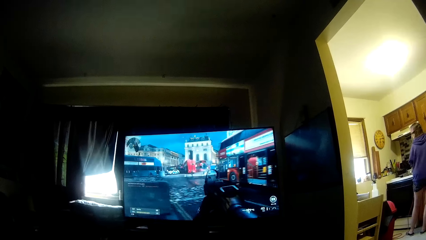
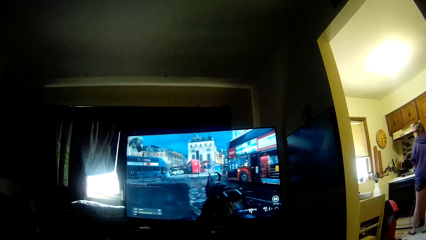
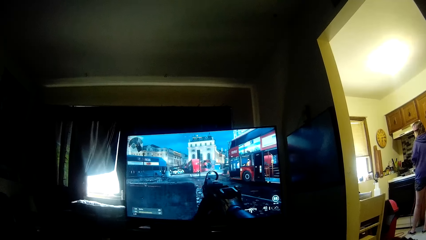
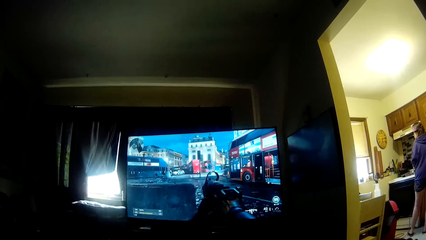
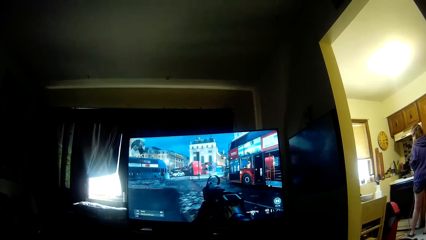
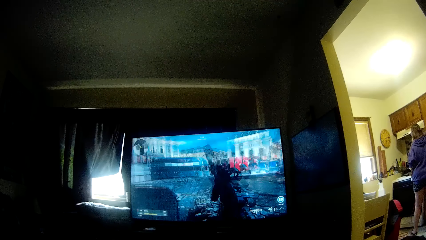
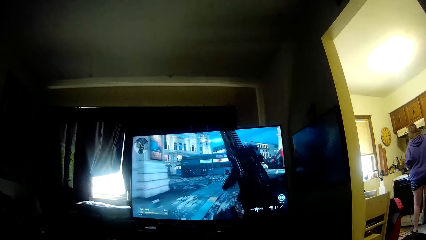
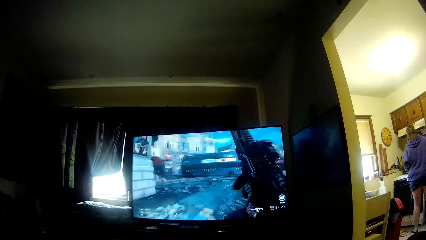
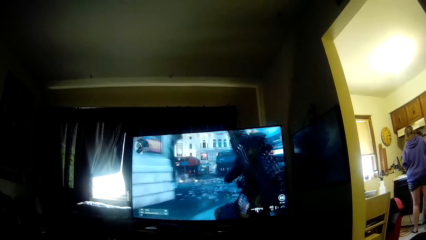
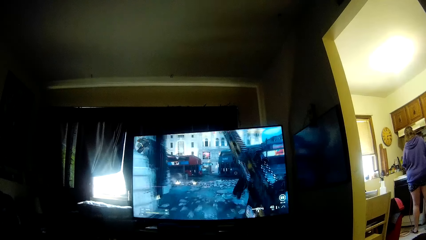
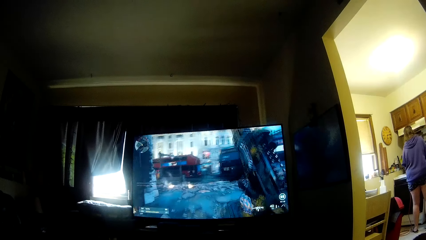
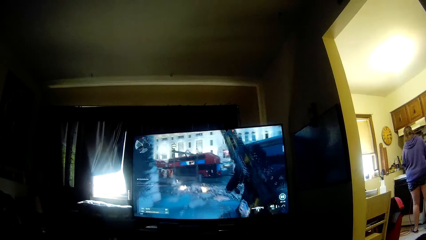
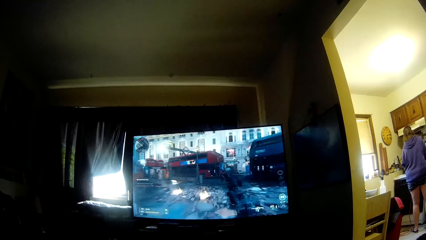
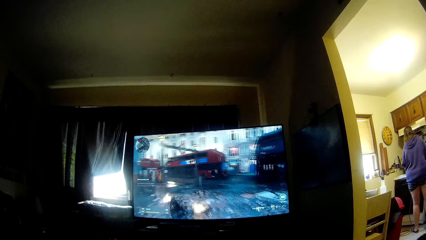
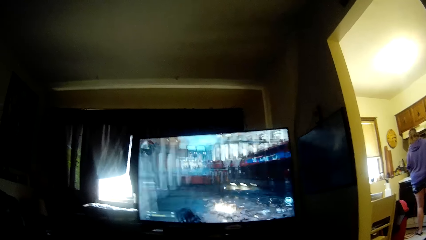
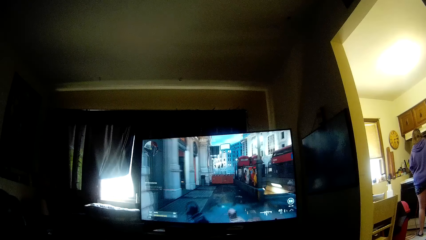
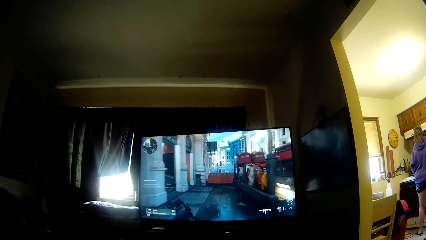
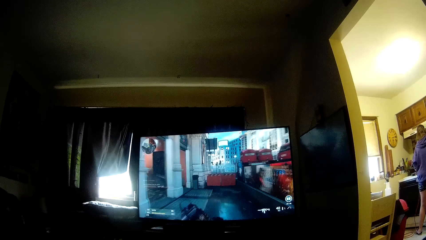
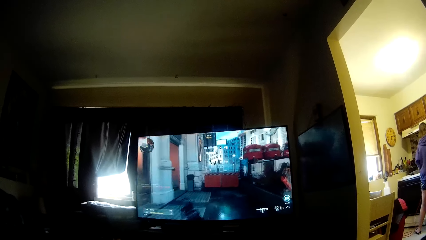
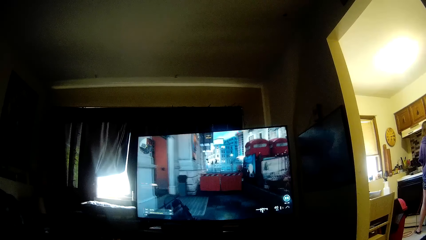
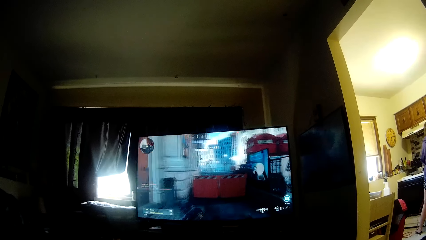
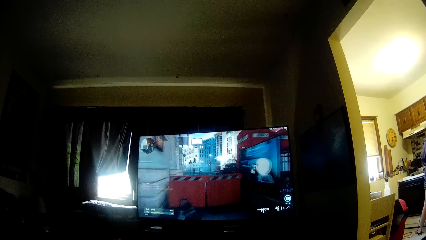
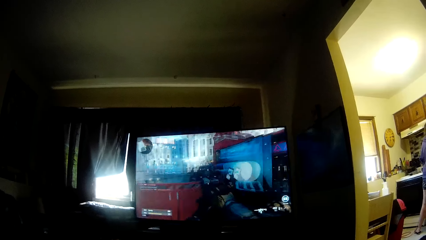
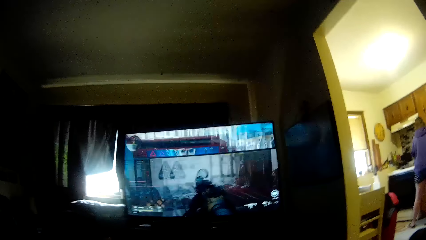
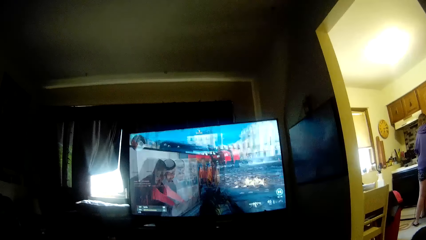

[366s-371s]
A woman moves. The camera wearer is playing a video game.

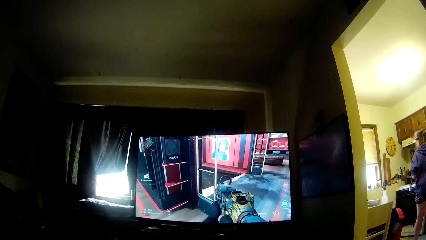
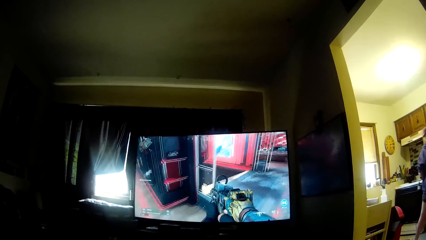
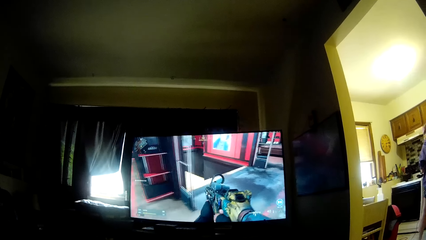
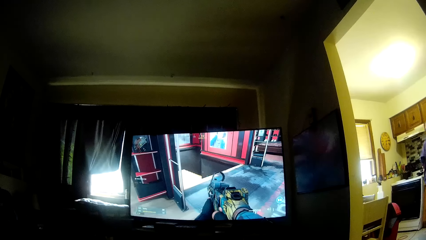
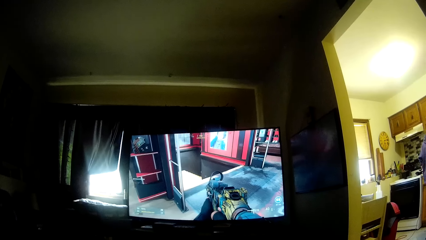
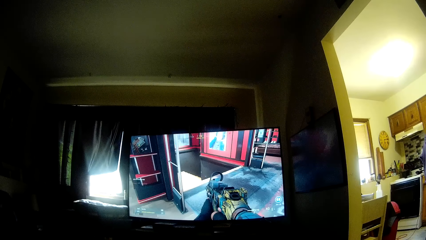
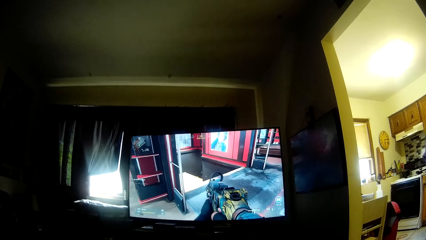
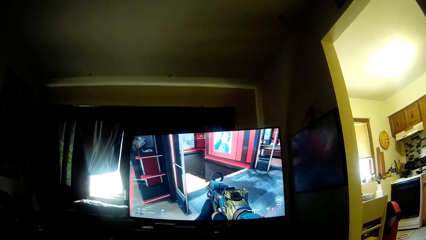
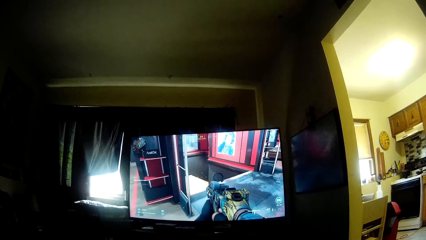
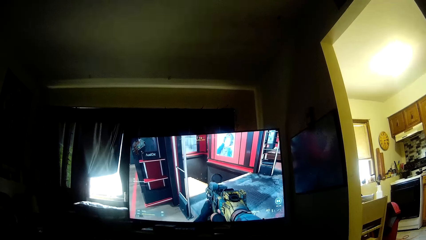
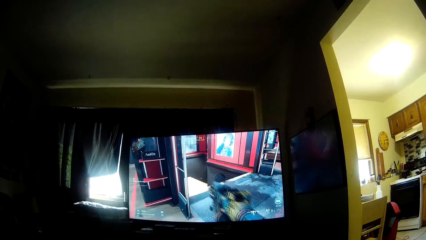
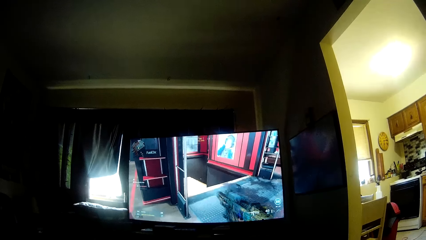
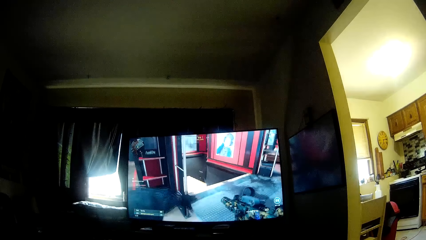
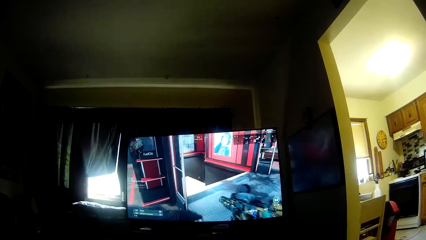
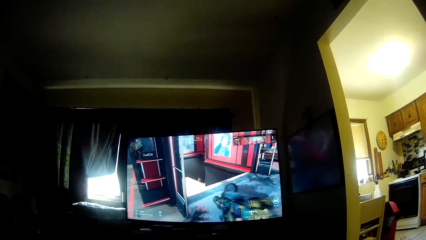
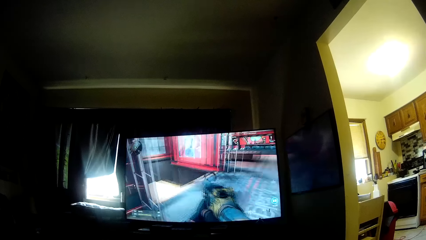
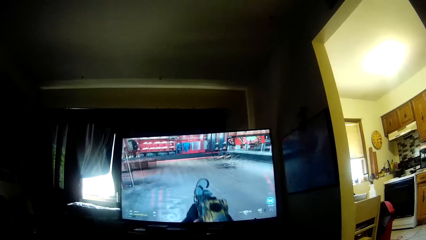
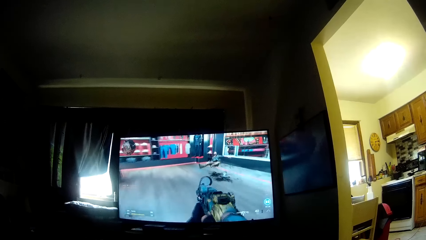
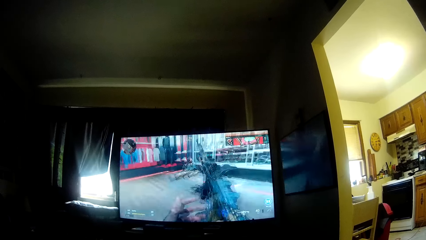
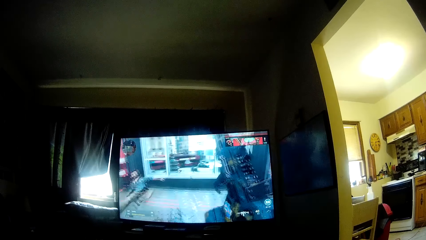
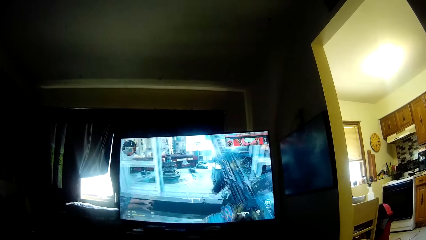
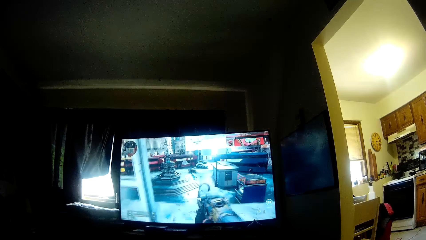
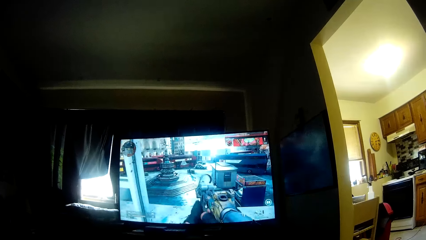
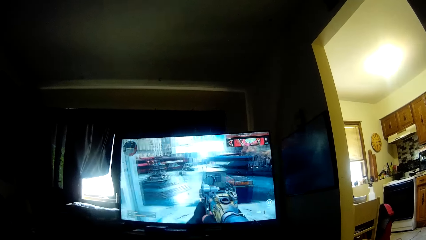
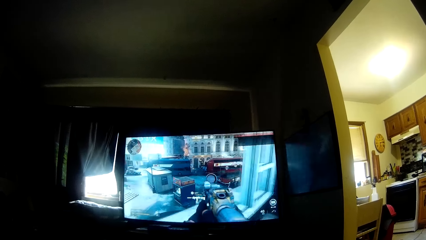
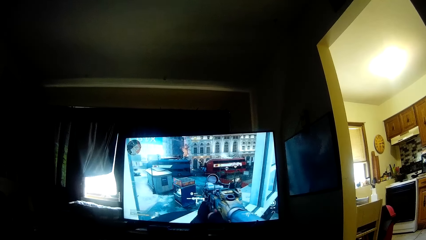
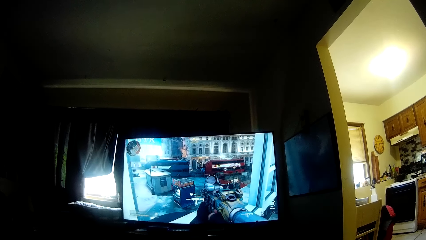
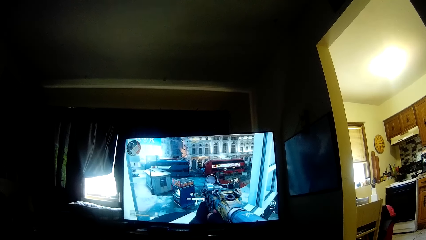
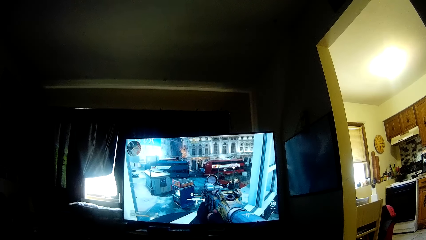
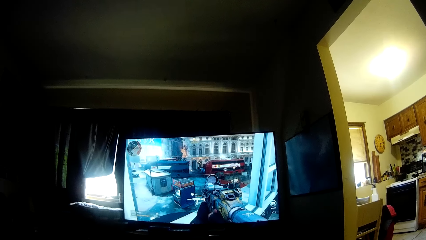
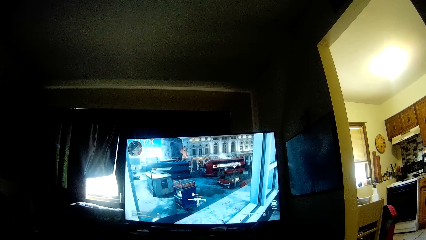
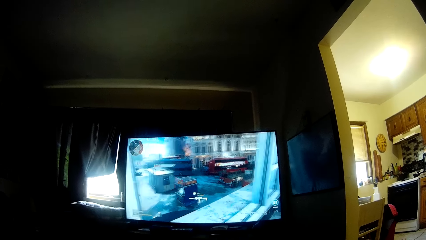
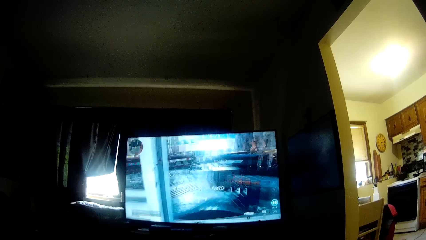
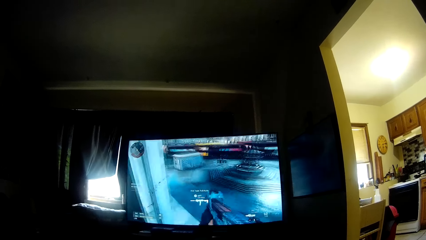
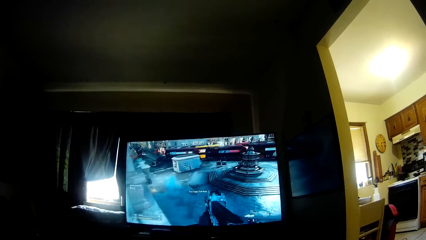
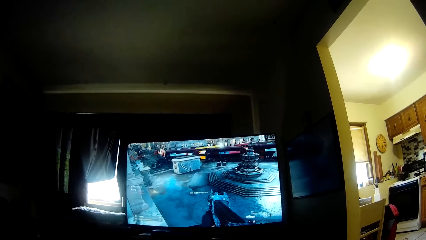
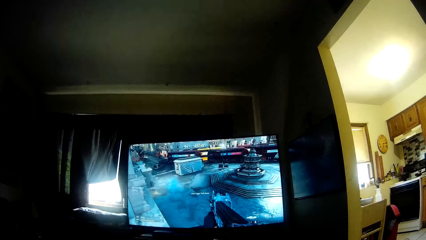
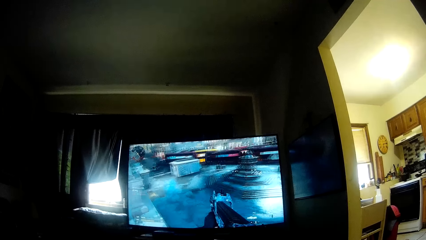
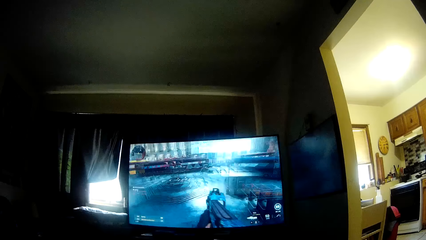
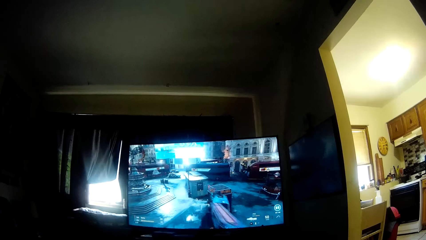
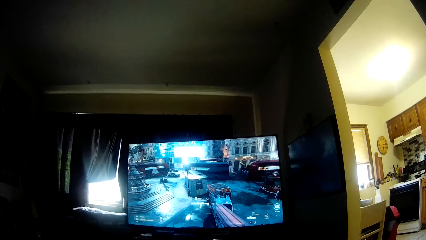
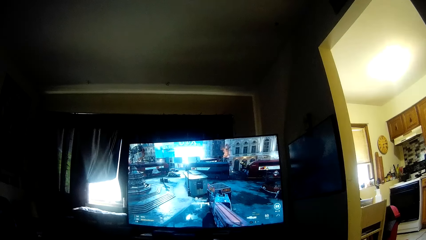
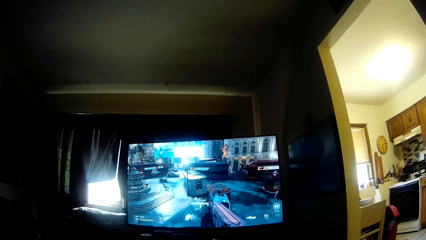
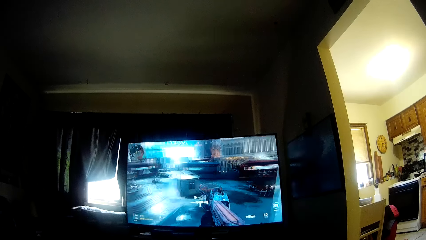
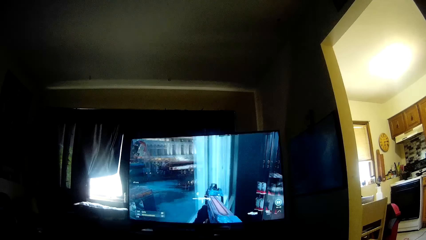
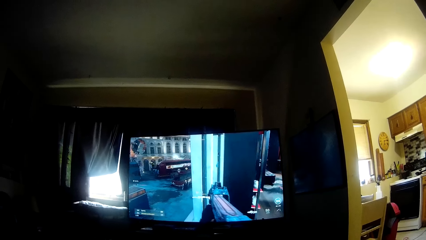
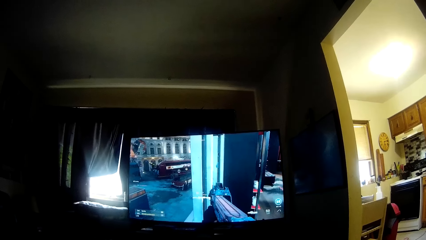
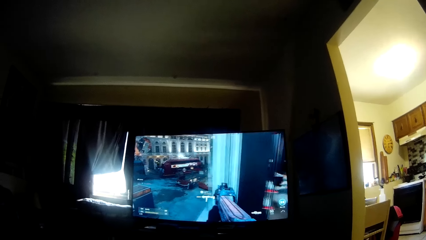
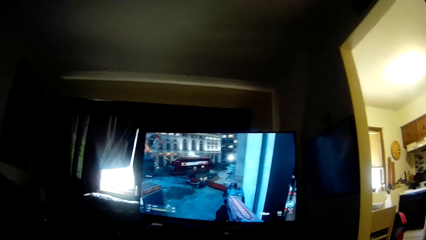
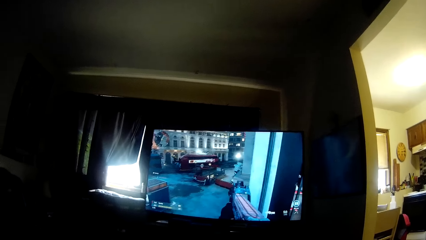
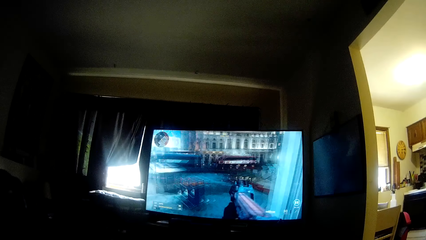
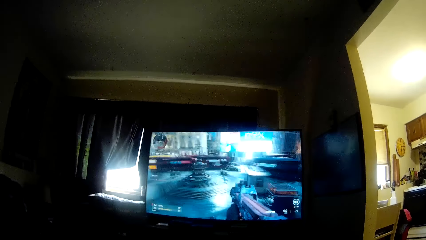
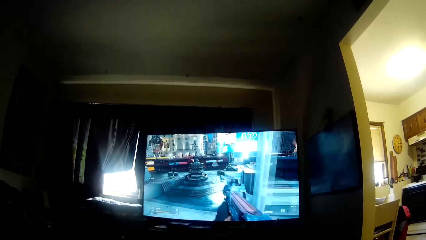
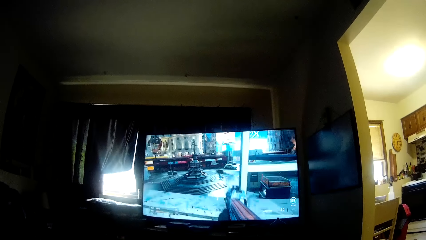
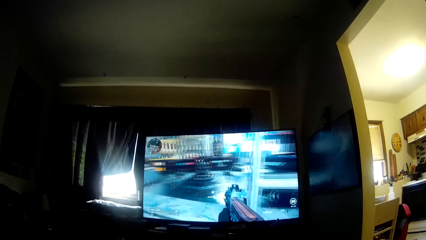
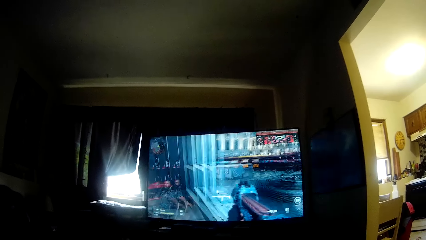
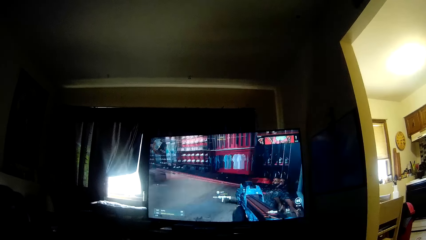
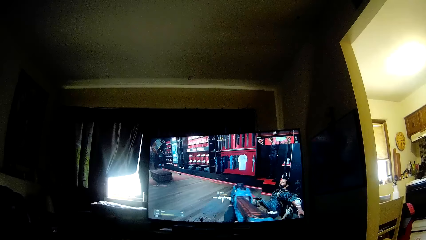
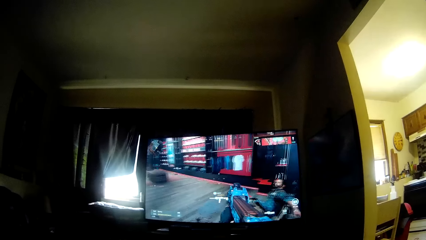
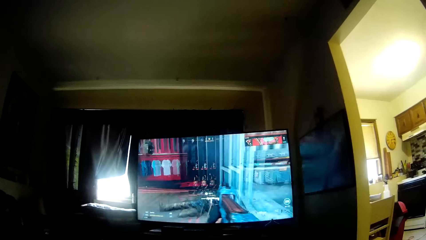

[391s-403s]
The camera wearer is playing a video game.
